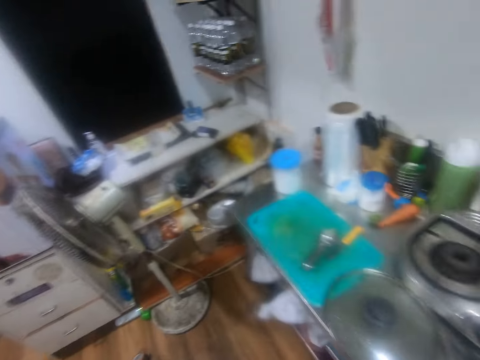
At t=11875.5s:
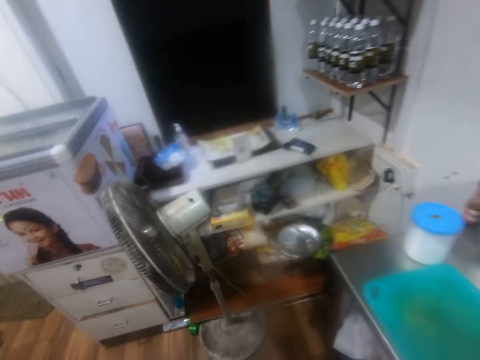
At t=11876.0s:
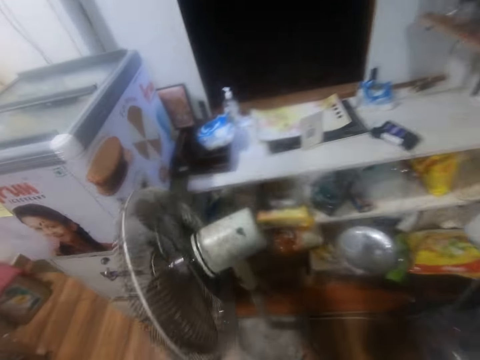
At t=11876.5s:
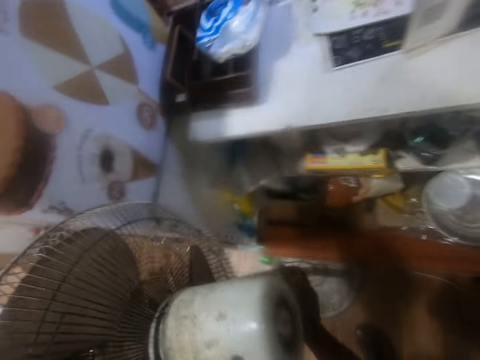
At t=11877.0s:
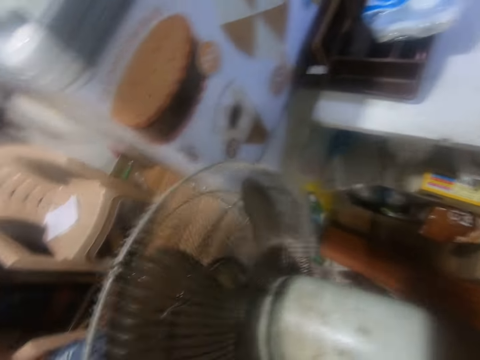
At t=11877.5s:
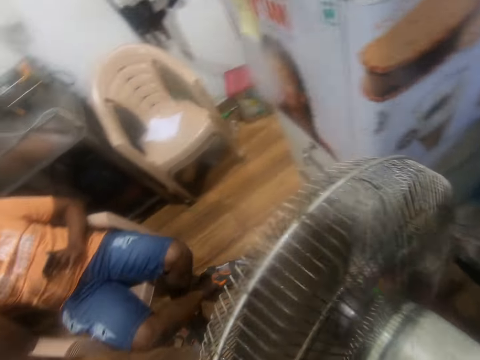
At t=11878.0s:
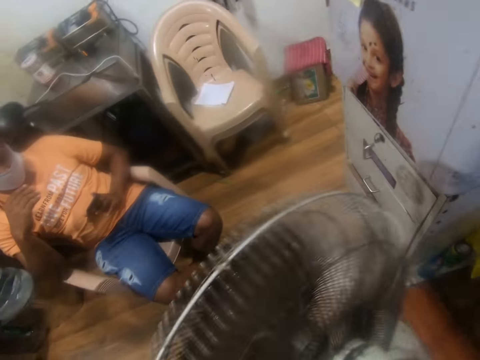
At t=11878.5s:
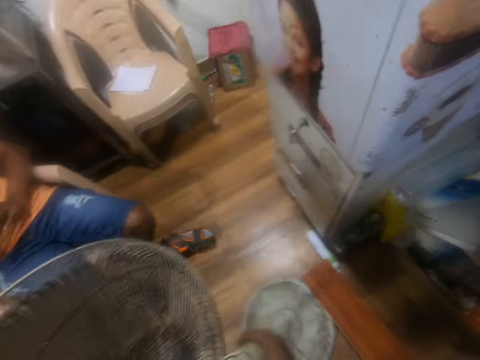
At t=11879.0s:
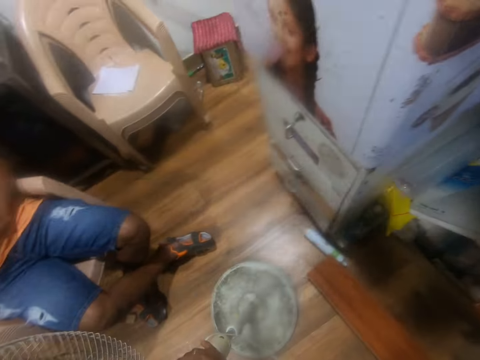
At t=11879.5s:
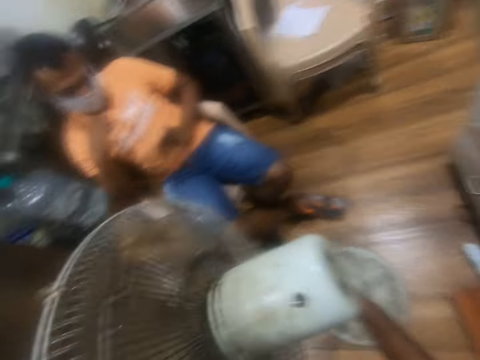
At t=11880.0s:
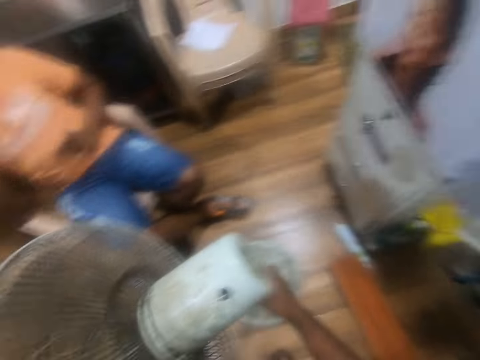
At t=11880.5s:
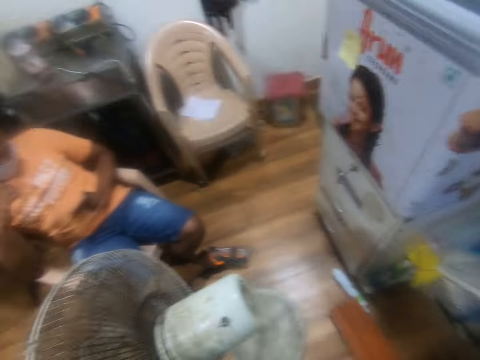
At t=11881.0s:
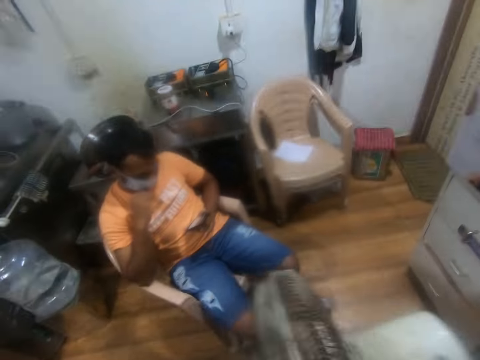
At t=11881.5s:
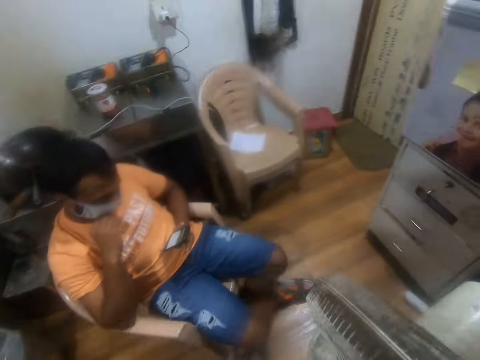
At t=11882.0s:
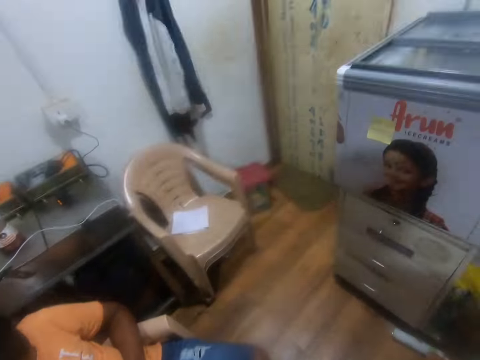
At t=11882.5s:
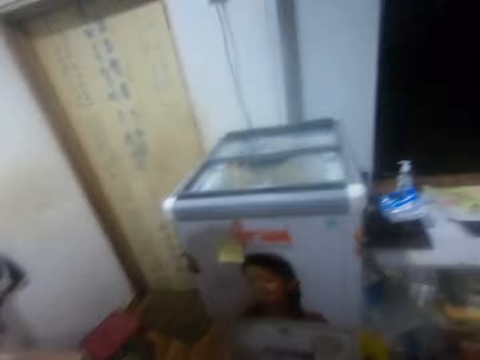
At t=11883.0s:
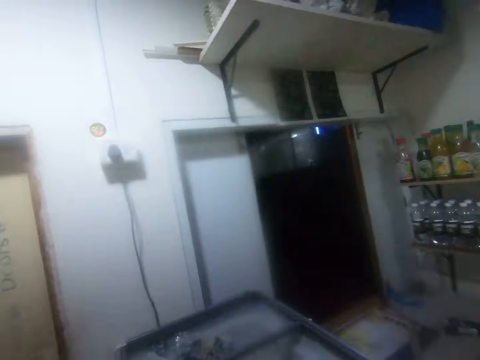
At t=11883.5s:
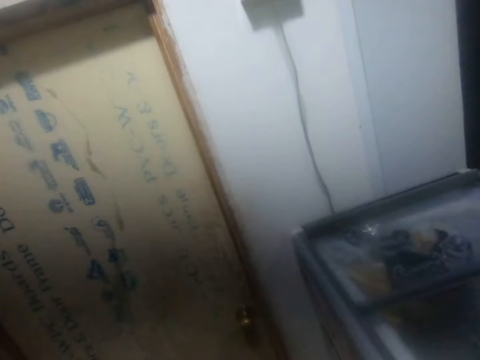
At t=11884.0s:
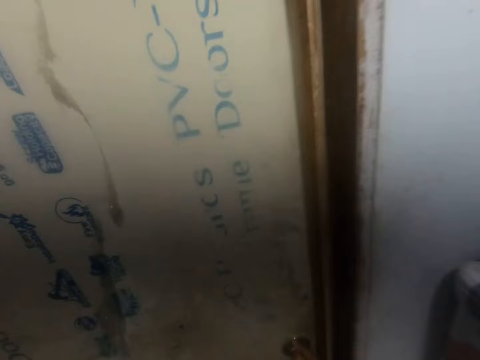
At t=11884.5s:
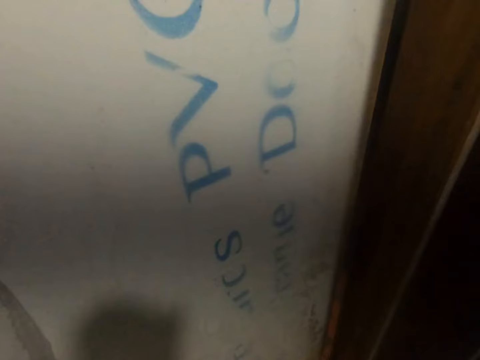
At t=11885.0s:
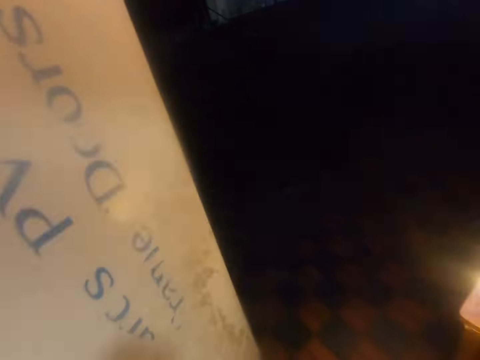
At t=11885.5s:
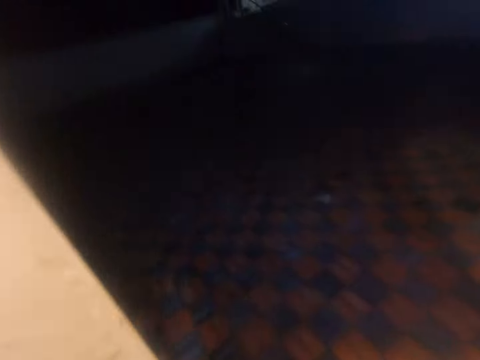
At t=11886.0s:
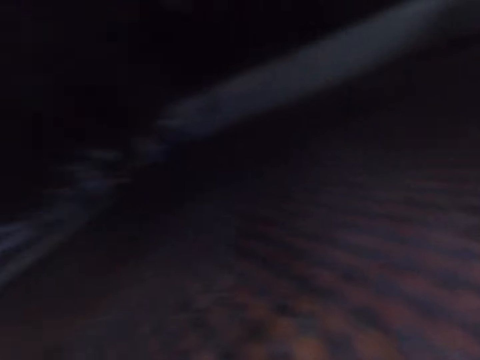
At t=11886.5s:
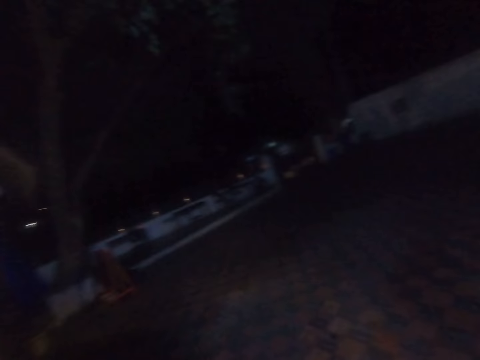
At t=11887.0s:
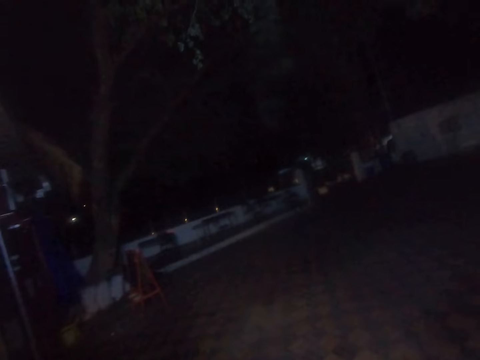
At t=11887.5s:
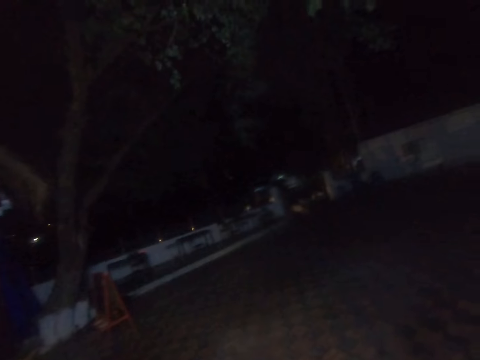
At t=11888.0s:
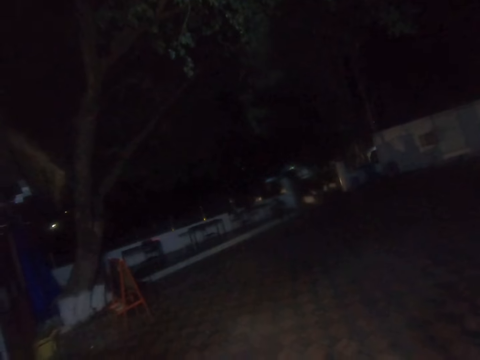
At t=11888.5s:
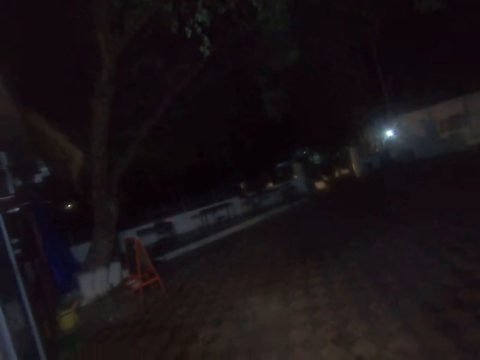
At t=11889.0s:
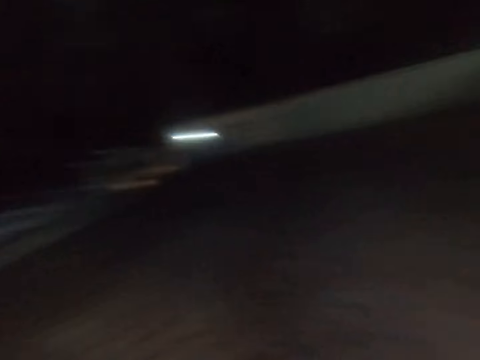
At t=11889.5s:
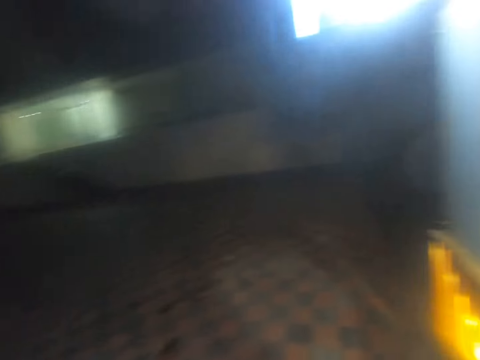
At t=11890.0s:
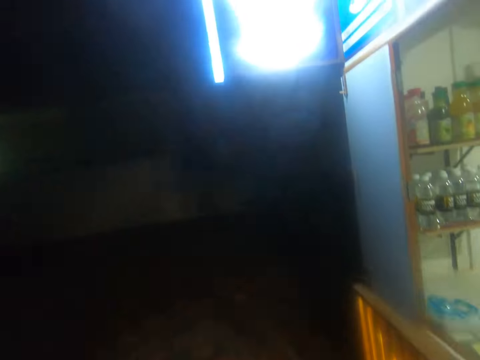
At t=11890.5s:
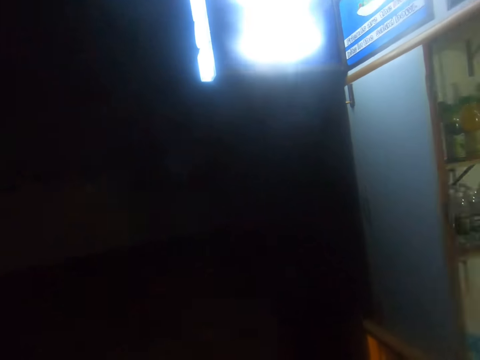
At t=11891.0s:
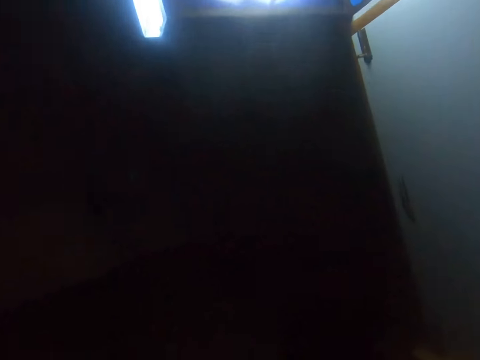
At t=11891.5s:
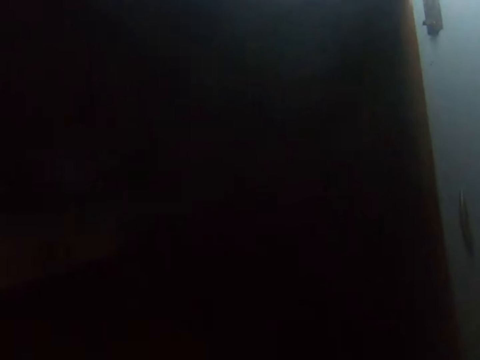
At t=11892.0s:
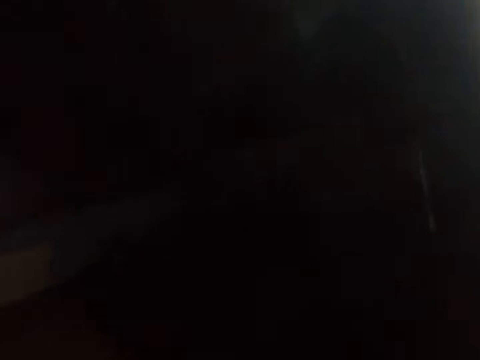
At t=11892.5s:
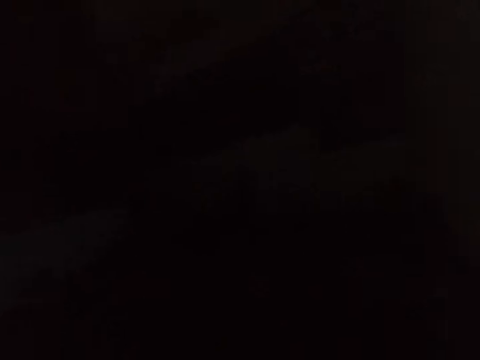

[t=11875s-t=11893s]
The camera wearer switches on a fan with his right hand. He moves the fan with his right hand. He looks around. He opens a door with his left hand. He walks outside. He looks around. He walks around.

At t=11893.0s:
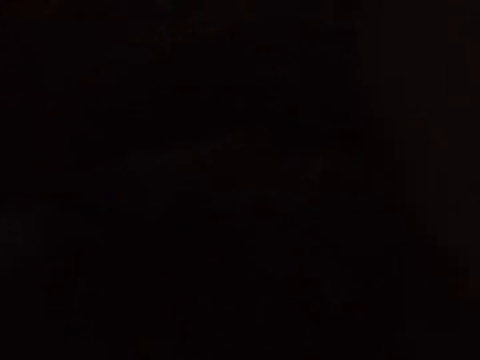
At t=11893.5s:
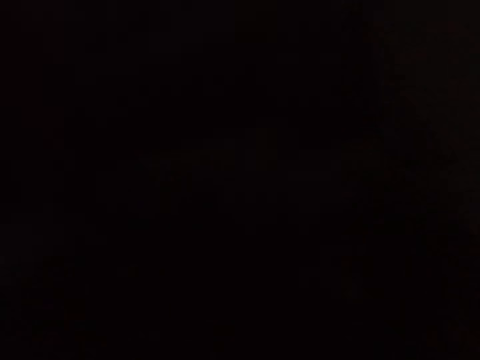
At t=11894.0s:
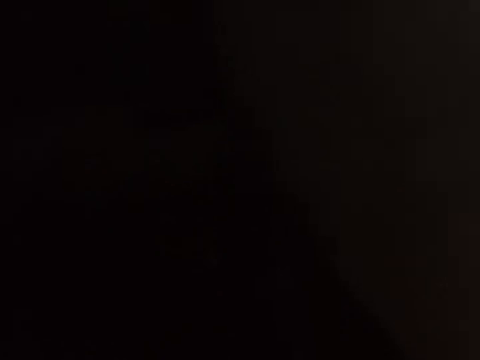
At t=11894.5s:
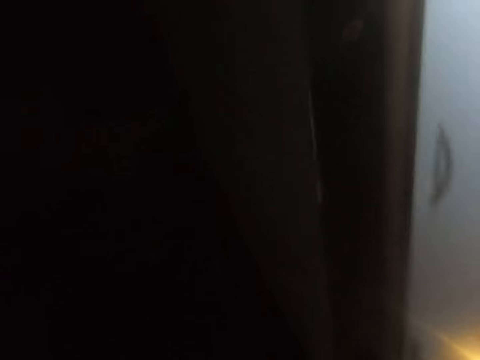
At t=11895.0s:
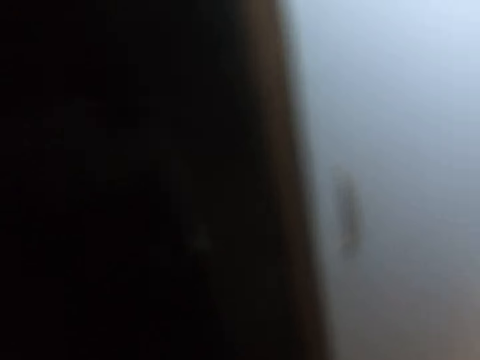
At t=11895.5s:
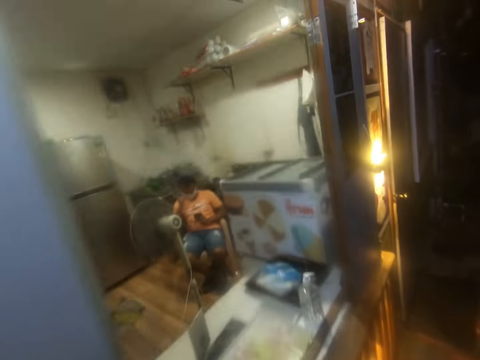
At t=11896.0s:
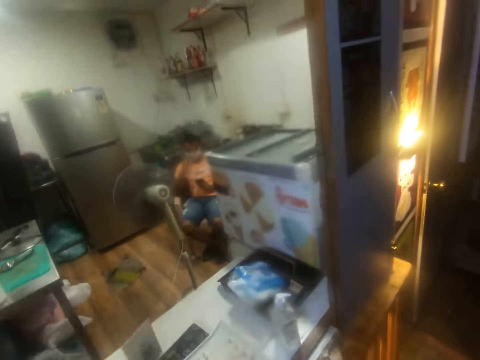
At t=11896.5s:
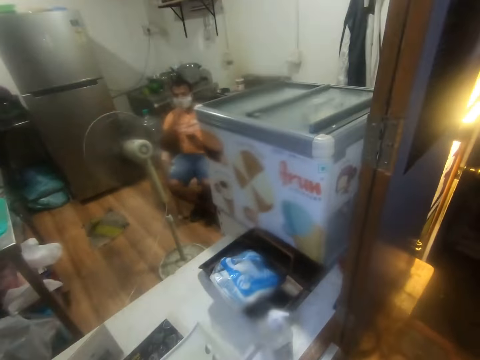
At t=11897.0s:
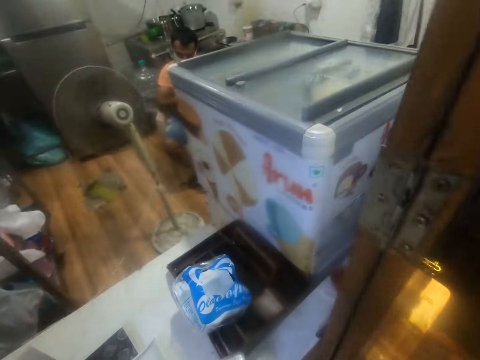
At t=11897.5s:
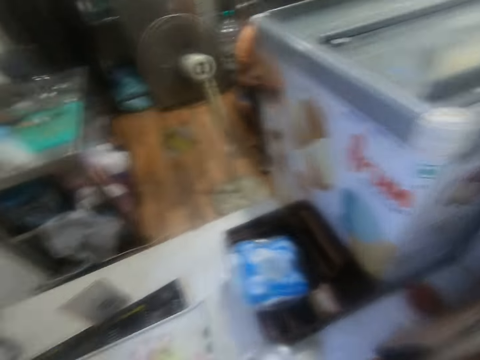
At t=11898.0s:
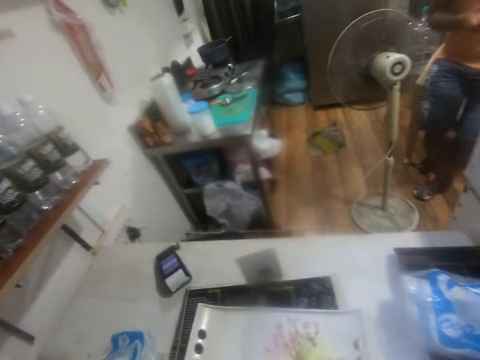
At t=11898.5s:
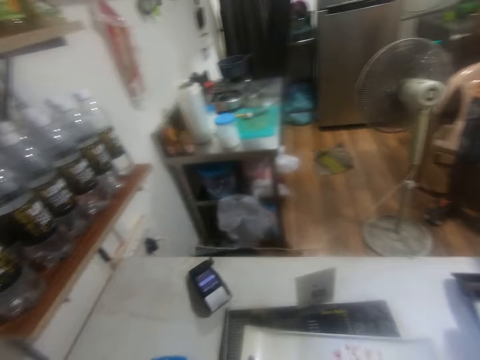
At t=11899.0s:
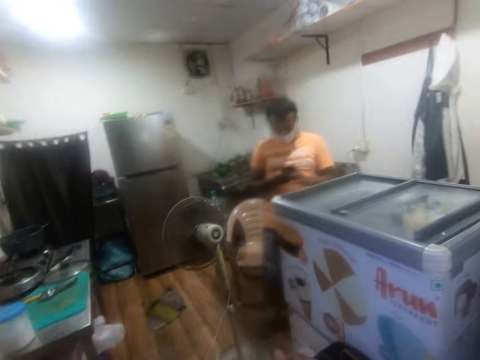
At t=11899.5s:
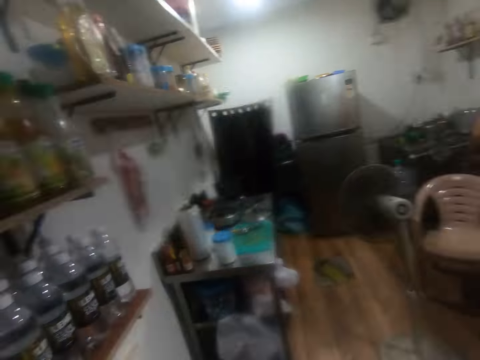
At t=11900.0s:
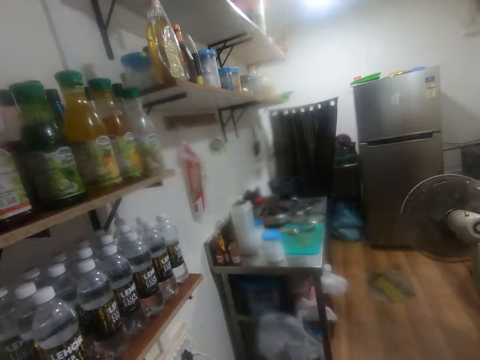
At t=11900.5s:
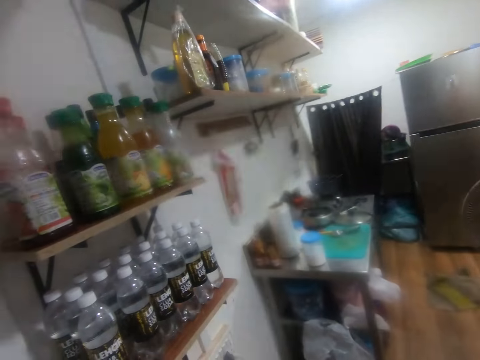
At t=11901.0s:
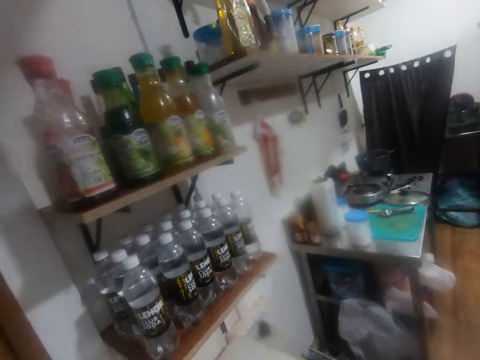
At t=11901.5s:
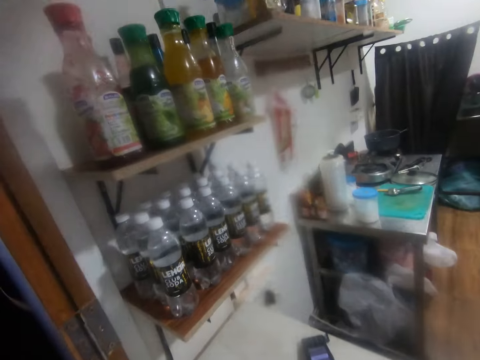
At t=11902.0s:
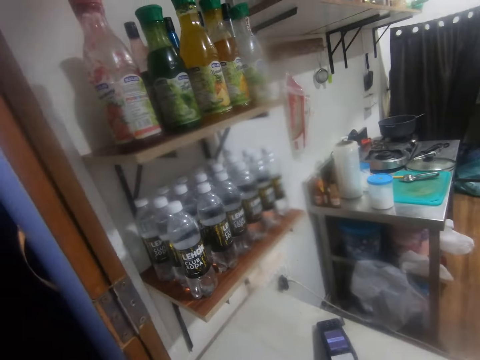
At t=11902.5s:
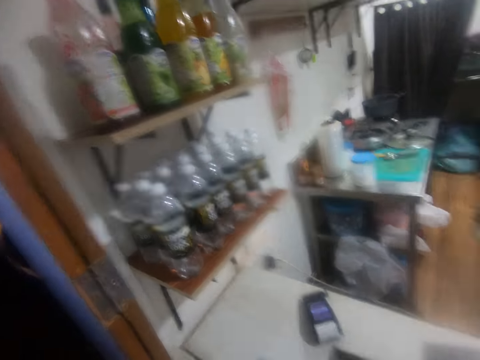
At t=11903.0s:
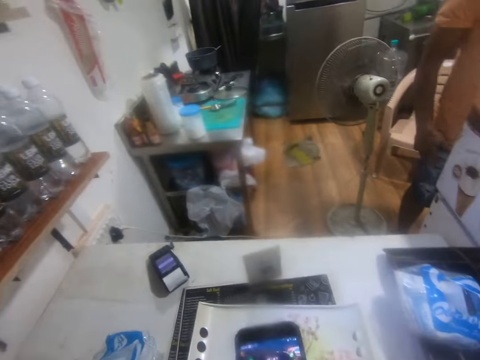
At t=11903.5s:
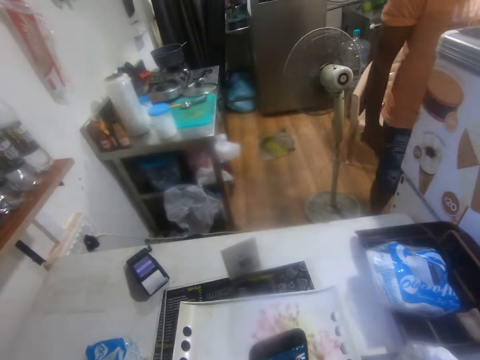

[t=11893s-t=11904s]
The camera wearer interacts with a person. They stare around. The person stands. The camera wearer operates a phone.
